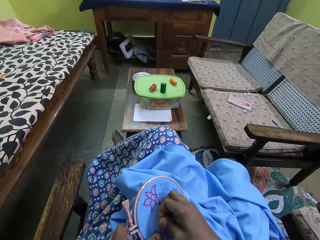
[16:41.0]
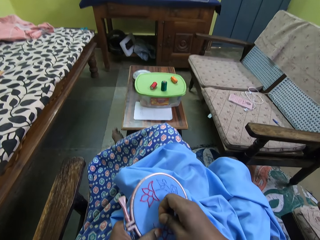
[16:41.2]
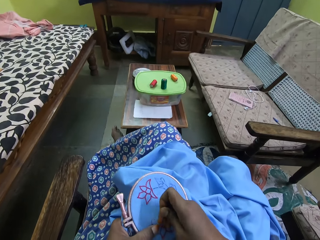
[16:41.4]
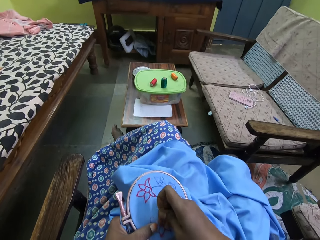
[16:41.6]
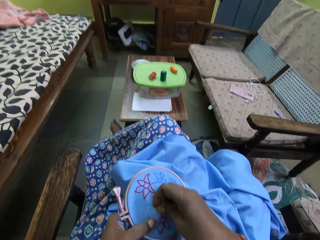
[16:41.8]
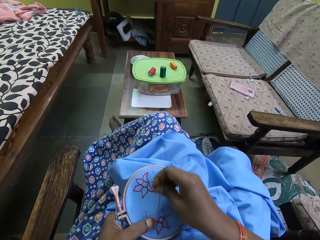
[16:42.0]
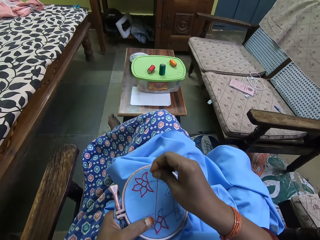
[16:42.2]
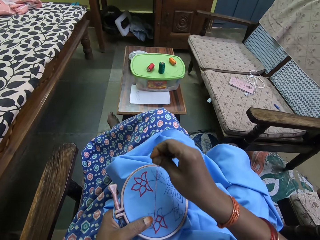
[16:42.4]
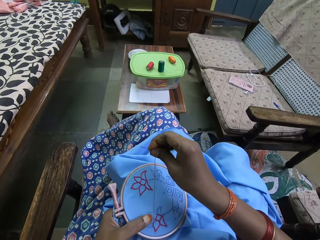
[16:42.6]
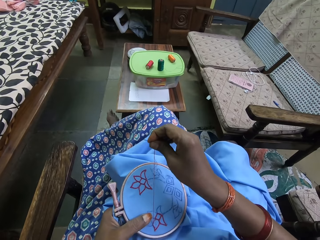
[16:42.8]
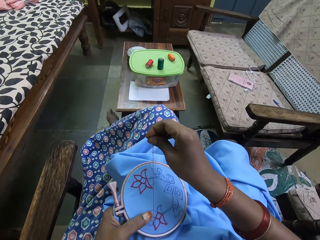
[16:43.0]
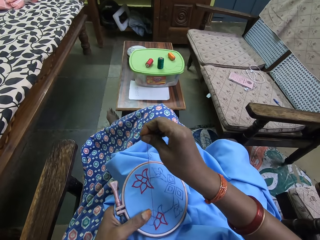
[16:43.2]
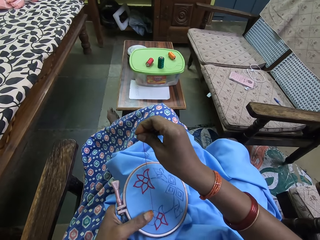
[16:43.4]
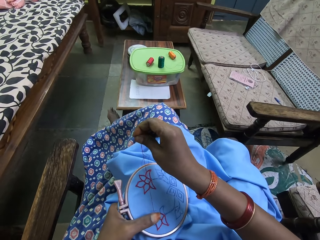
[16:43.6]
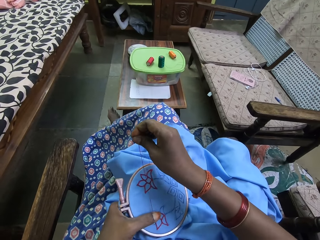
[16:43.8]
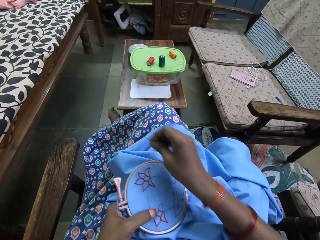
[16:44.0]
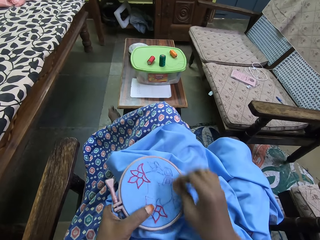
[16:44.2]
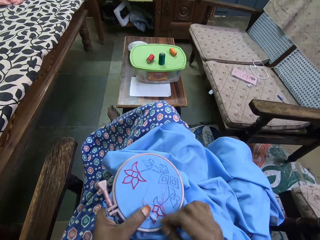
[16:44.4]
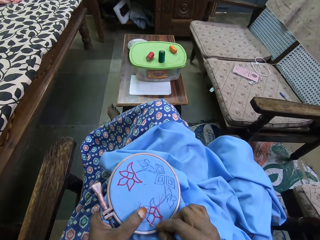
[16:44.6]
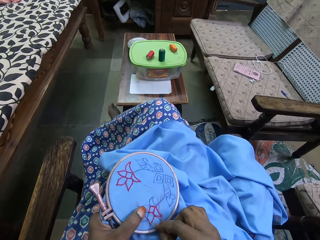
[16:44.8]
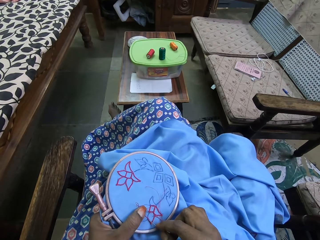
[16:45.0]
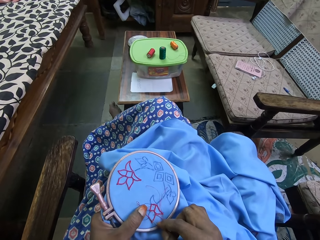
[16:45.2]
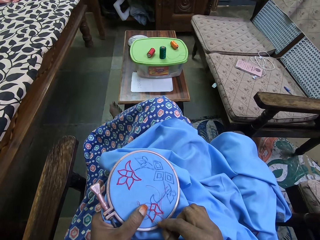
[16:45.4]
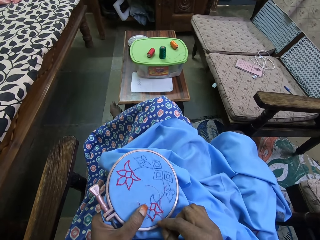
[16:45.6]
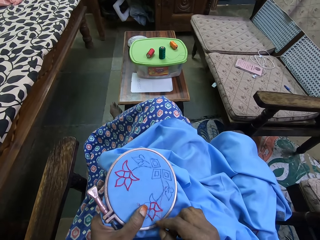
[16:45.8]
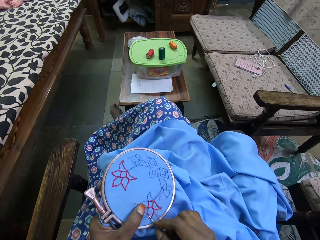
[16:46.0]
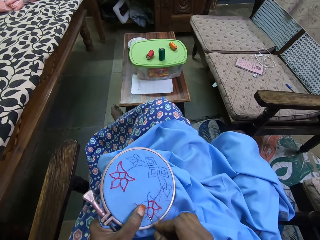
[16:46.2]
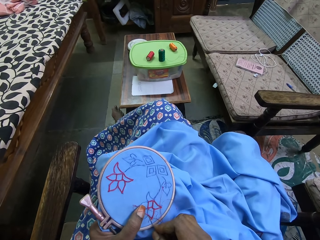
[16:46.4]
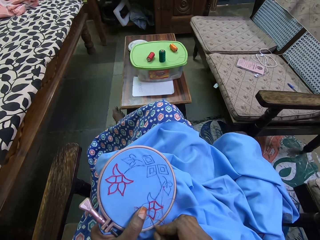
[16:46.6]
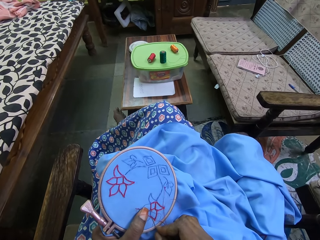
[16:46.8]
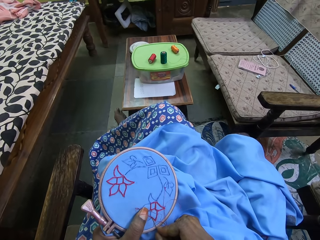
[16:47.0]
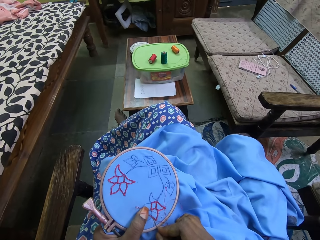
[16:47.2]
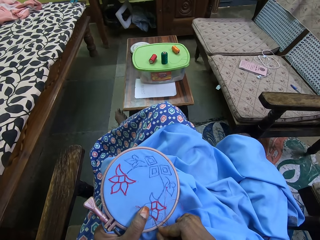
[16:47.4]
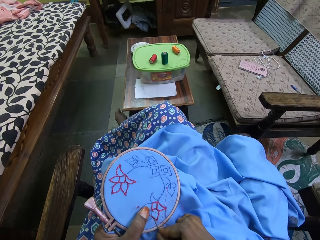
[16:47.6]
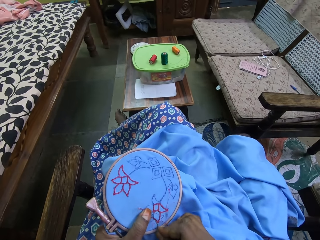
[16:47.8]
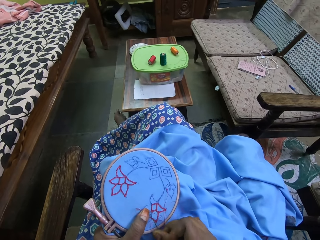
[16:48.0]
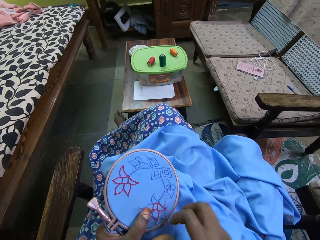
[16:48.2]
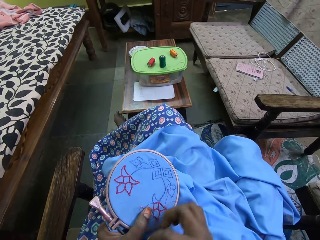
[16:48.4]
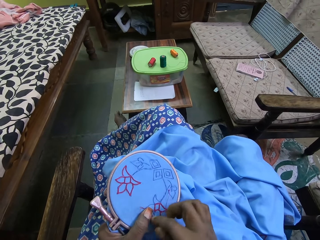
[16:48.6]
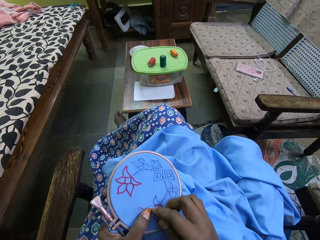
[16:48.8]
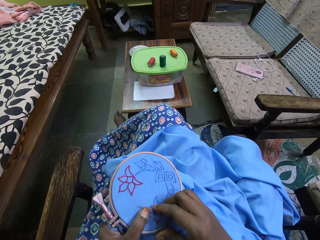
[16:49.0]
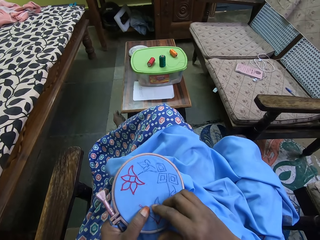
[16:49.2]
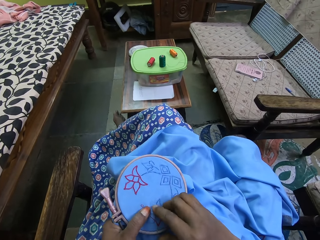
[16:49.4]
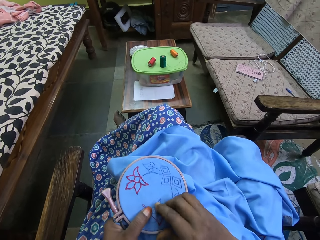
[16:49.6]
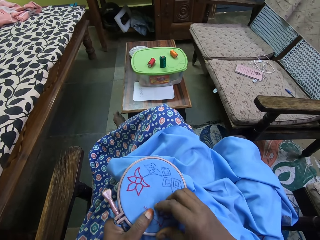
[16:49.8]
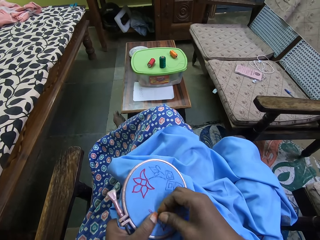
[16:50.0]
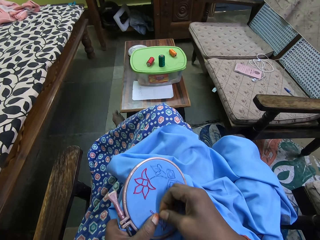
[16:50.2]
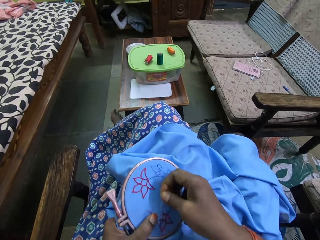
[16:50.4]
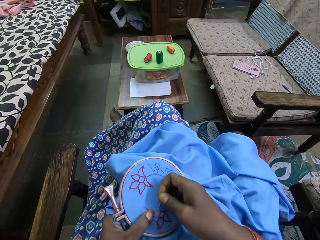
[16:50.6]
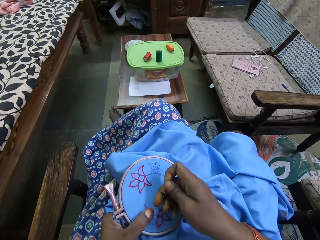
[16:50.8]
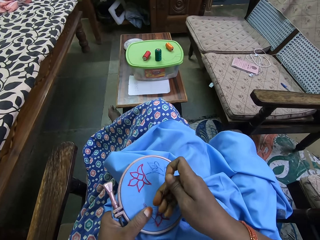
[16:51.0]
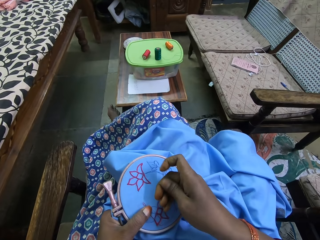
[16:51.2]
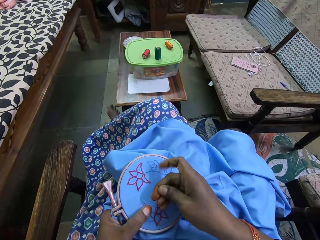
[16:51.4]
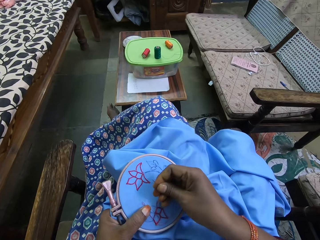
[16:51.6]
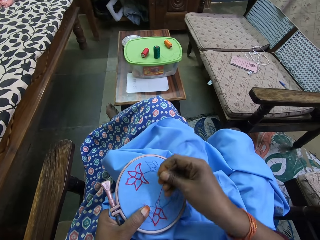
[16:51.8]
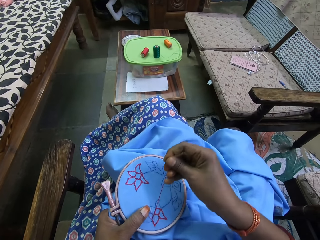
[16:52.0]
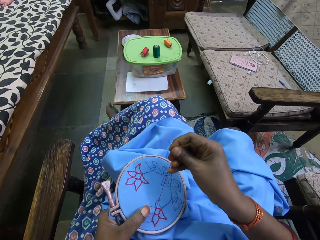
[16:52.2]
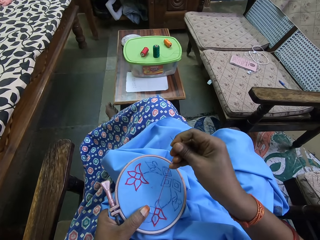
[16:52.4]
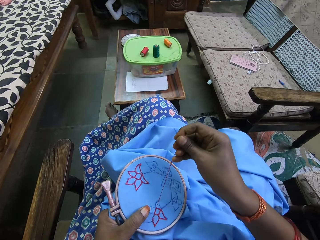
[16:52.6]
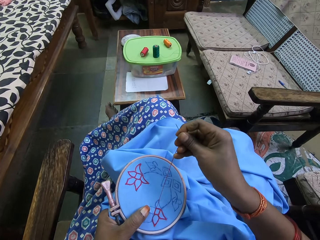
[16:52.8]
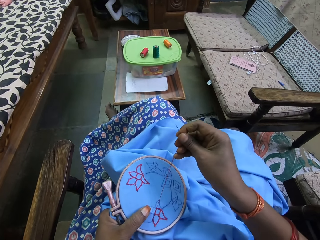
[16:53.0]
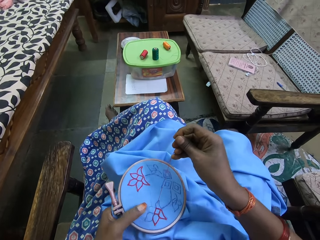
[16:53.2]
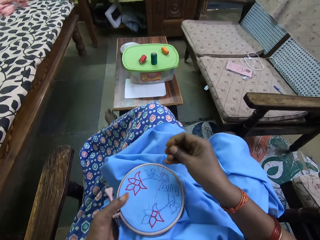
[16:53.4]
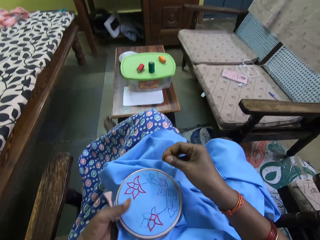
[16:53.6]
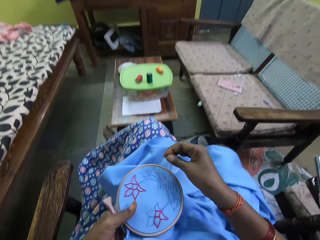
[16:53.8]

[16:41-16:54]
The camera wearer pulls the thread. They stitch. They pull the thread.

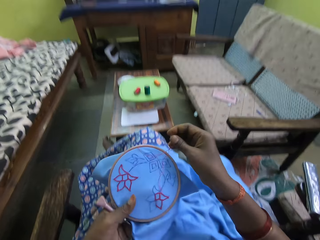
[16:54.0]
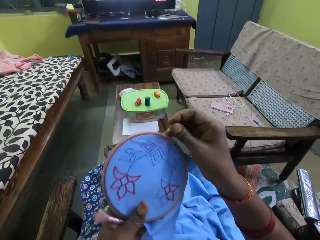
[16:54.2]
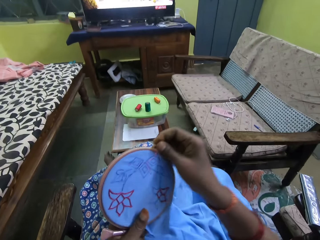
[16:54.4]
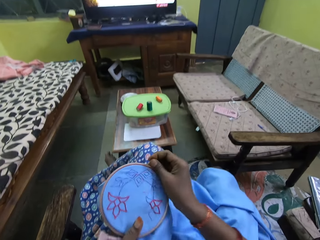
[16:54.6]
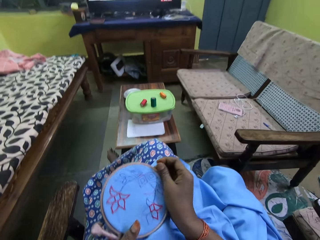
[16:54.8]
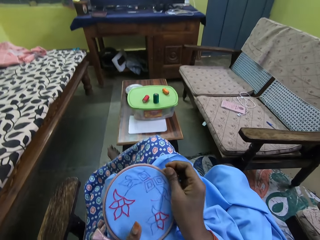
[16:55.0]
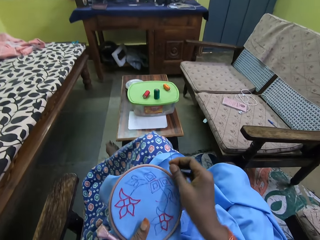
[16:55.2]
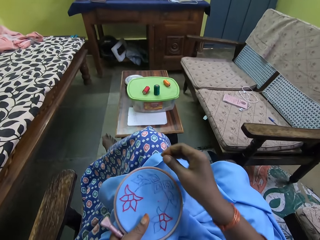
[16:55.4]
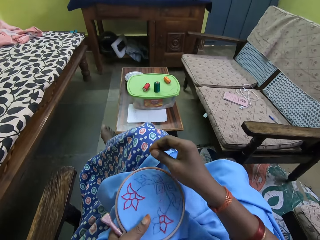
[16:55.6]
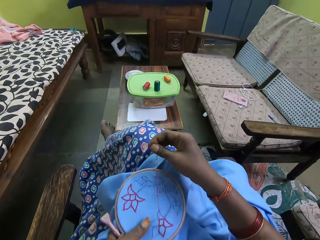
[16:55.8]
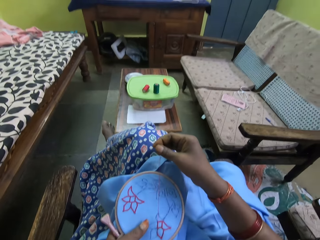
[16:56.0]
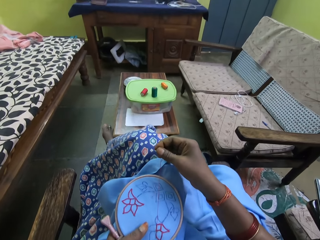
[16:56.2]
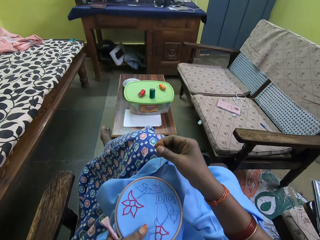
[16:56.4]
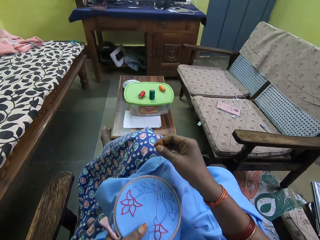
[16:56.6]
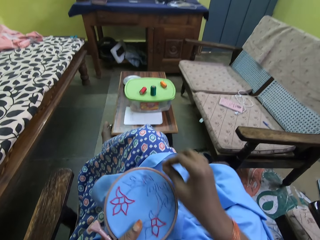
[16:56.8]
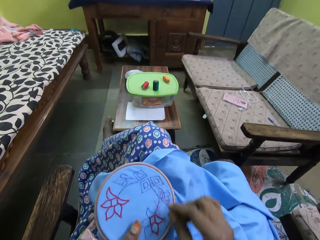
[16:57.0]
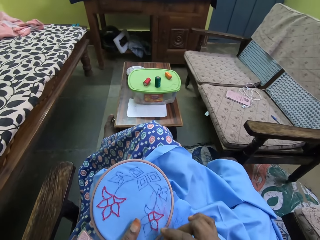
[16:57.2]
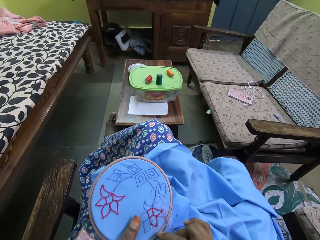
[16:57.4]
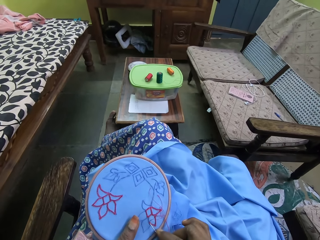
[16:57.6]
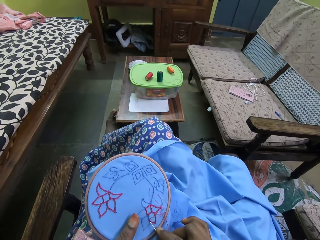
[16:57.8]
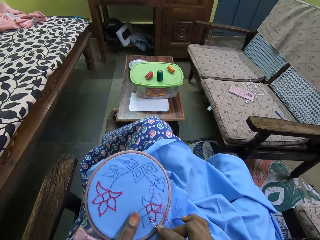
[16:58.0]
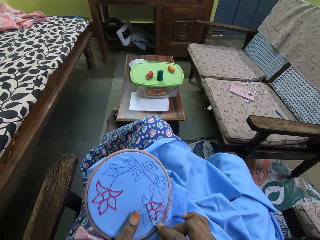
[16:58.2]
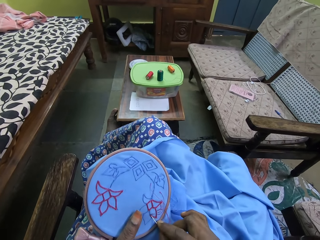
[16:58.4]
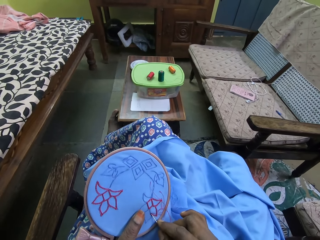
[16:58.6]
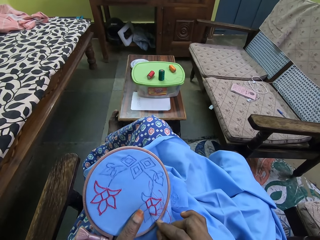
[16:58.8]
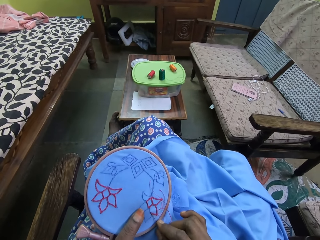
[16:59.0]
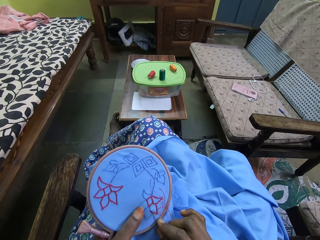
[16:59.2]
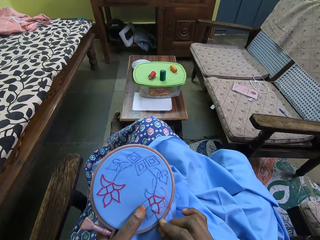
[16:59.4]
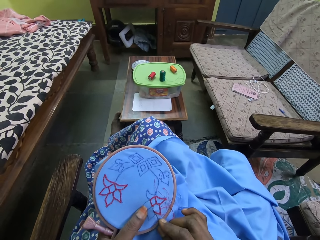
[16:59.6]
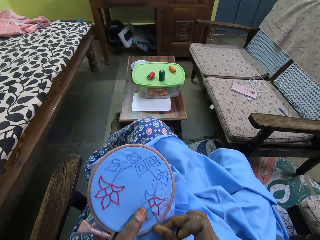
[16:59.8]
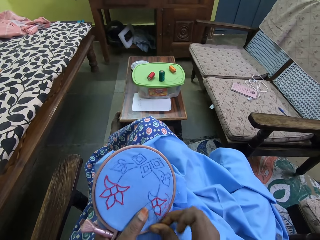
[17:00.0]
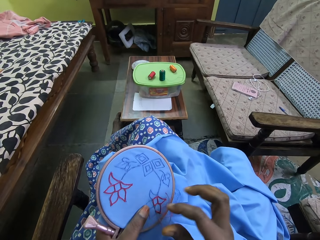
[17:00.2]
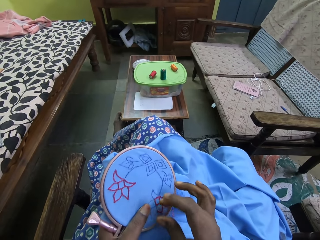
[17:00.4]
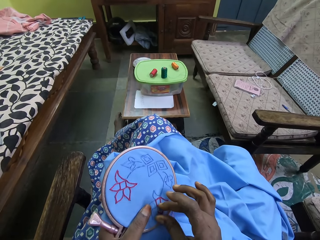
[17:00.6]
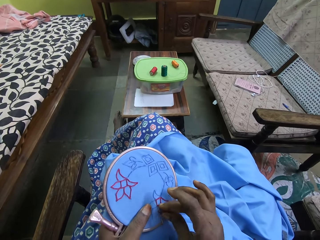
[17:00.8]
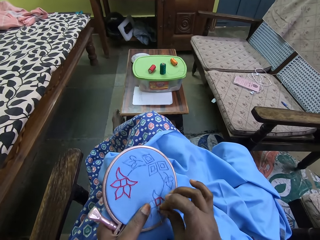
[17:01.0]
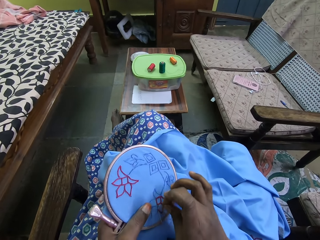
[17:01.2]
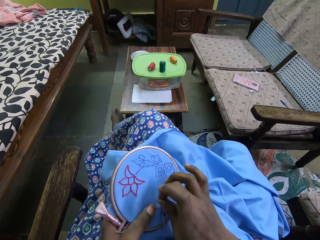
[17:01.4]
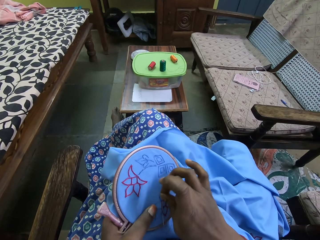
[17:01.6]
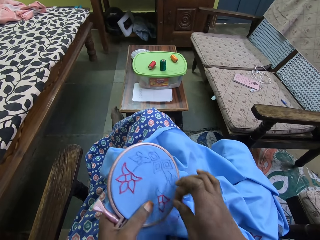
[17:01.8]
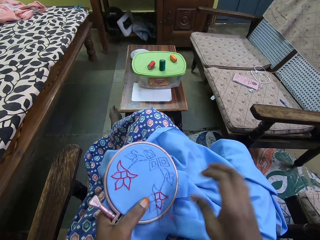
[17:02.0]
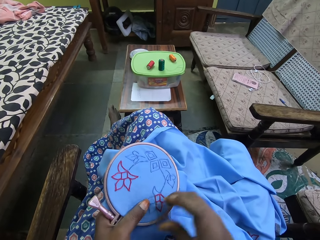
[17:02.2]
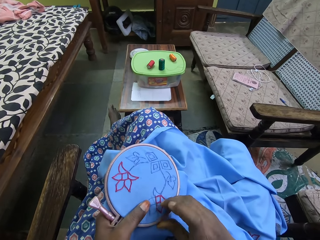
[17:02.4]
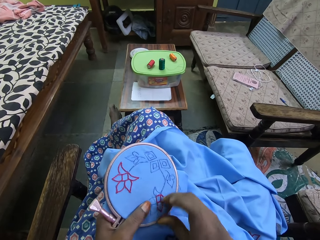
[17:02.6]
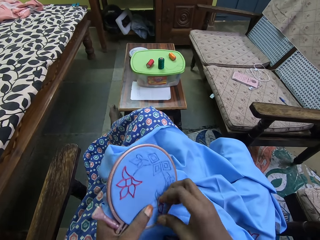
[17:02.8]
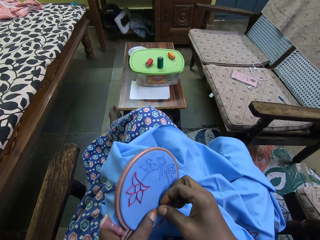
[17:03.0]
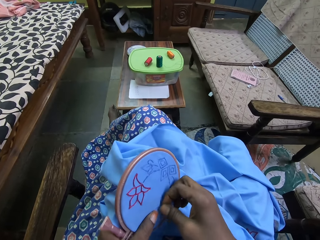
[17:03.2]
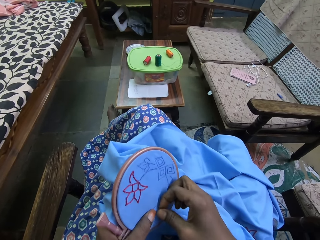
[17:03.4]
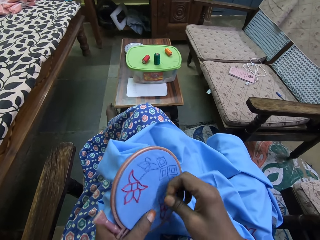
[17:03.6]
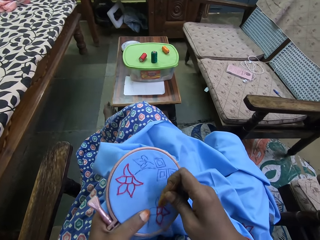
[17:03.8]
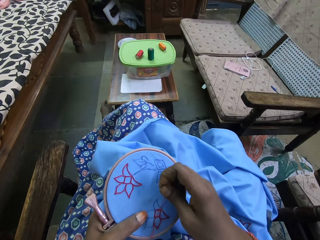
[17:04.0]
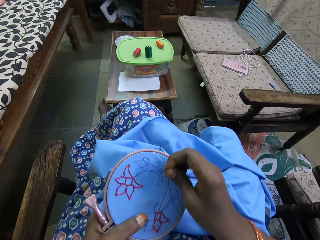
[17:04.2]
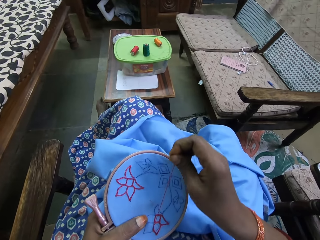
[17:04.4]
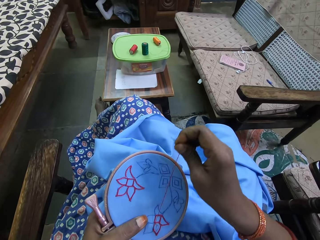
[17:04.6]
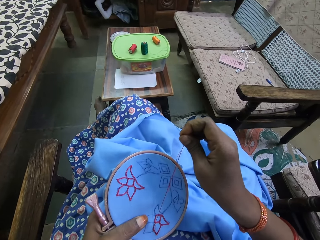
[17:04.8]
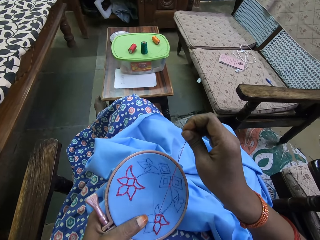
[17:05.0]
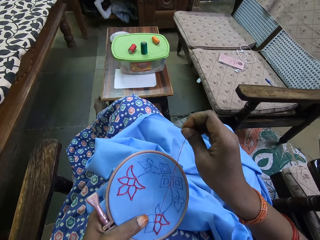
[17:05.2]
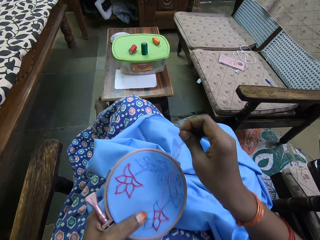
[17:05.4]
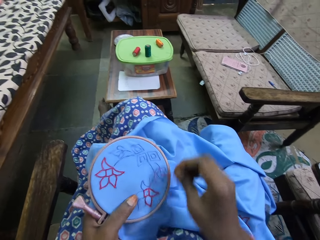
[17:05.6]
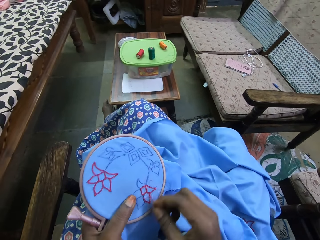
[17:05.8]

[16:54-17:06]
The camera wearer adjusts the cloth. She moves the table with her leg. She stitches. She adjusts the thread. She pulls the thread.
